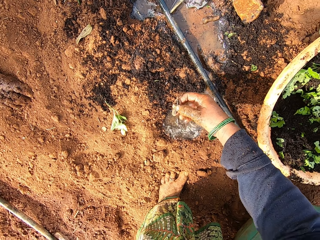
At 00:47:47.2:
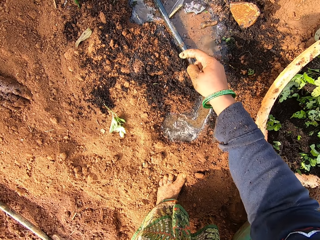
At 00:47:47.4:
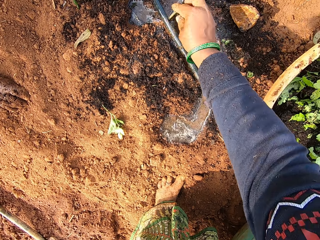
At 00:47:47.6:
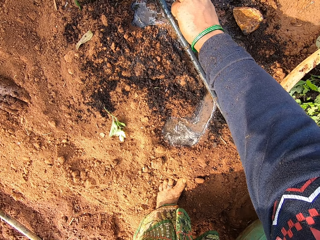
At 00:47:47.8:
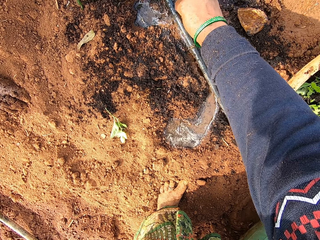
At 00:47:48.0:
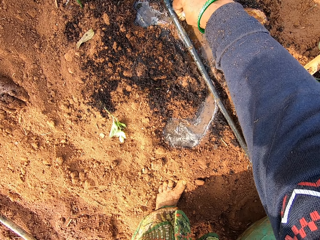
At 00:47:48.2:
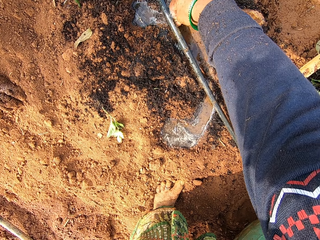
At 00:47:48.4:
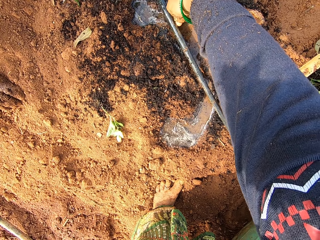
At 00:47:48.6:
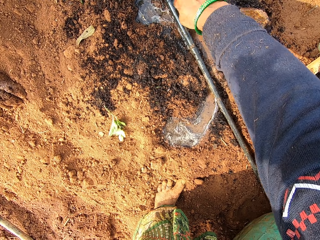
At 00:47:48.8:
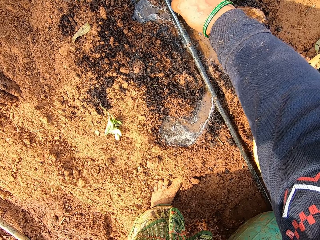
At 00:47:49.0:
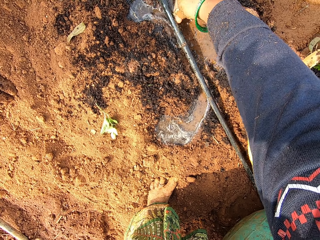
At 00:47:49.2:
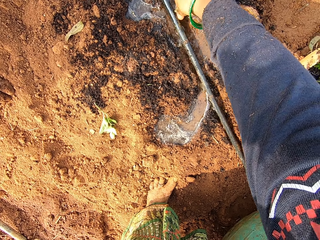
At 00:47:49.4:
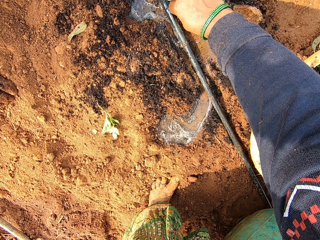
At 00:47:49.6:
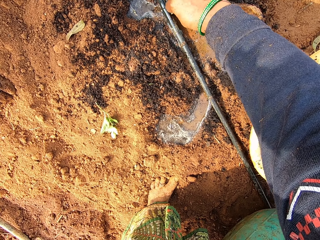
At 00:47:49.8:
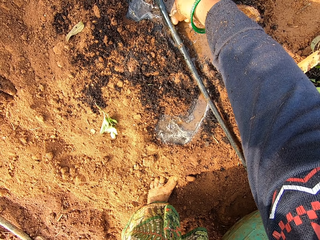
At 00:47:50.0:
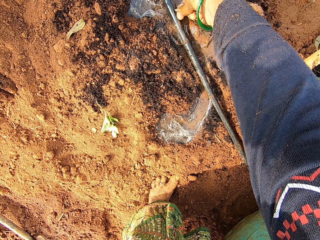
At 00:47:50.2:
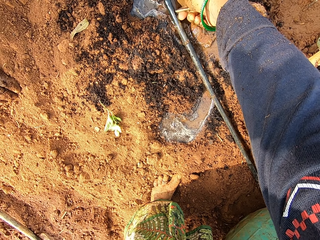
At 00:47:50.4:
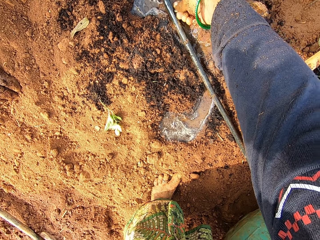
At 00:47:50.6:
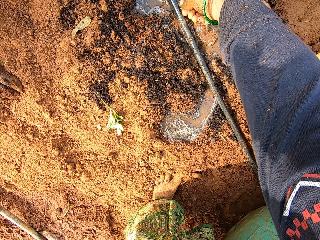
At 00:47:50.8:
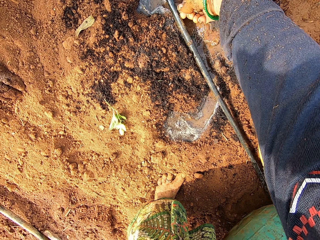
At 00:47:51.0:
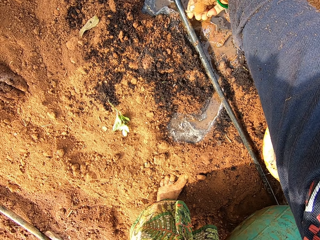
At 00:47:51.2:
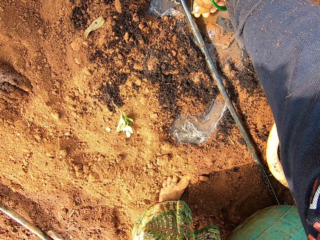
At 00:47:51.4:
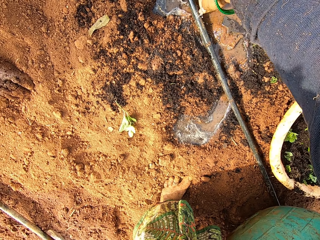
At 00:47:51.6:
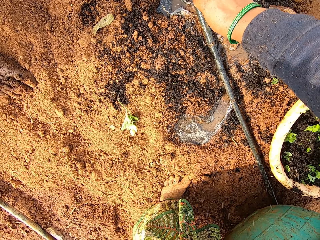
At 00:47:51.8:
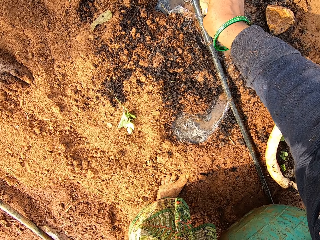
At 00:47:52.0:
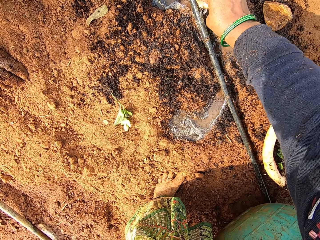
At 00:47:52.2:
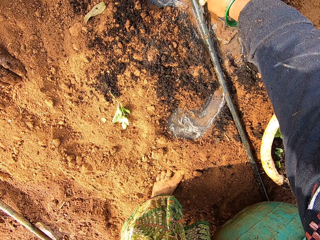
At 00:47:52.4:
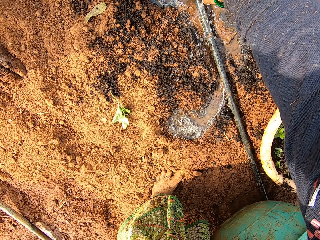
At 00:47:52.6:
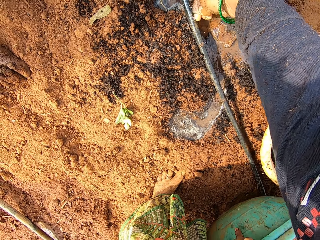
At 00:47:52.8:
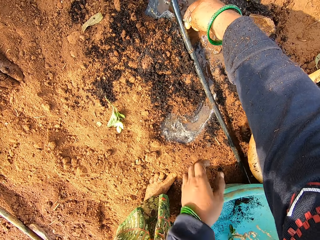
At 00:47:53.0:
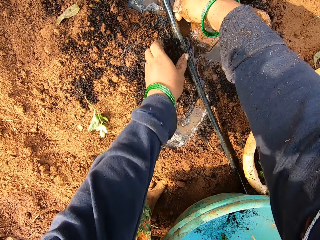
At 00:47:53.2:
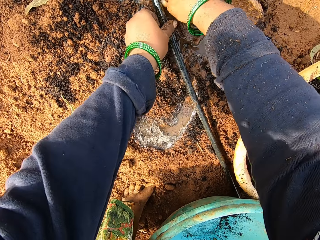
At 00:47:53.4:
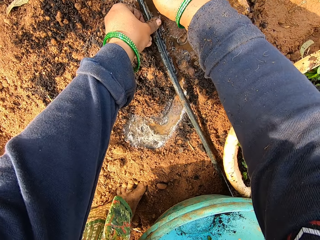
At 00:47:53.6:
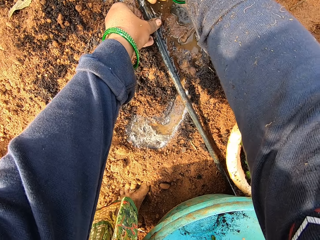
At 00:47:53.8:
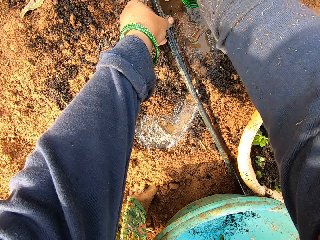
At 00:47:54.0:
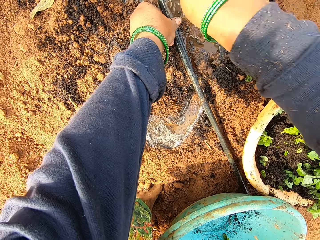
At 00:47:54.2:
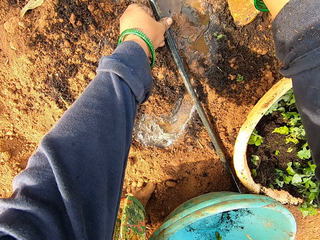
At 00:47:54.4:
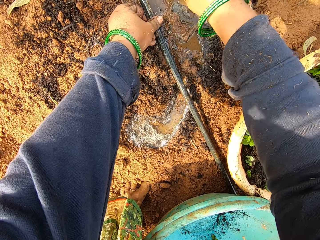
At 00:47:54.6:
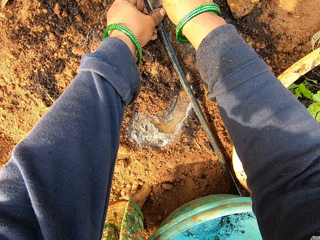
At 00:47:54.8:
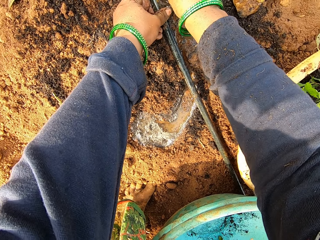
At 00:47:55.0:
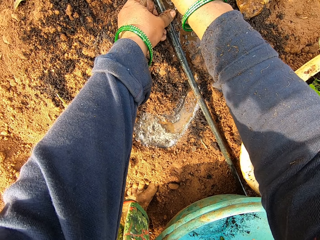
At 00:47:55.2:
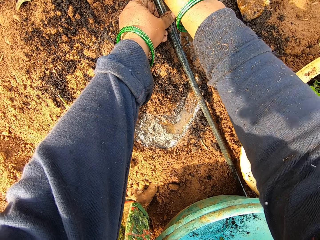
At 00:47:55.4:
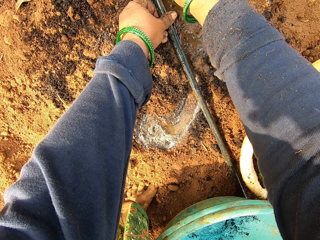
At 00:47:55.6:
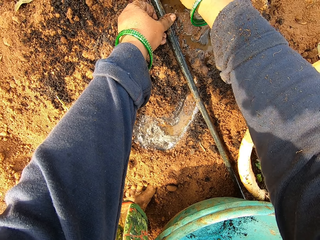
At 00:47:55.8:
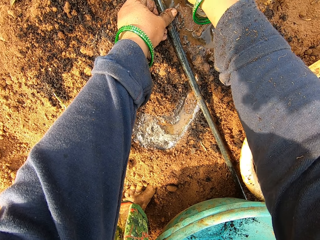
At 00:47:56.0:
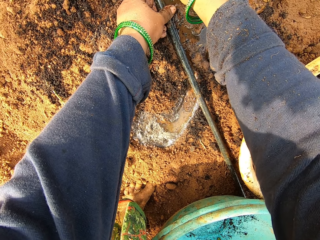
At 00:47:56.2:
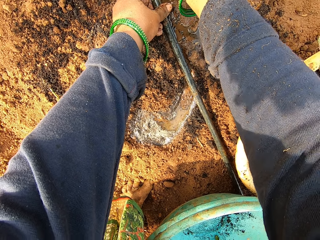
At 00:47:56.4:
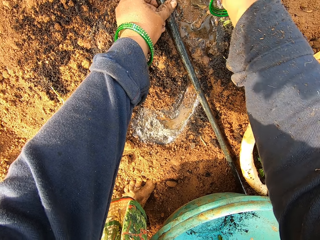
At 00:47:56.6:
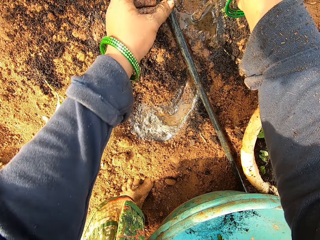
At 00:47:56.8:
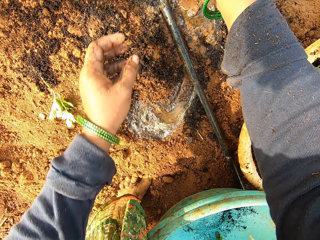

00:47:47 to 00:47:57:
The camera wearer adjusts the stick in the irrigation pipe on the ground with her right hand. She puts the stick on the pipe. She holds the irrigation pipe on the ground with her left hand. She removes her right hand from the irrigation pipe on the ground. She adjusts the stick in the irrigation pipe on the ground with her right hand.

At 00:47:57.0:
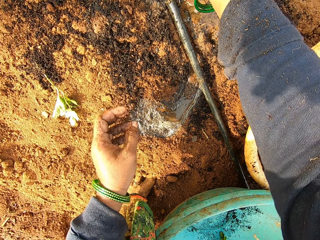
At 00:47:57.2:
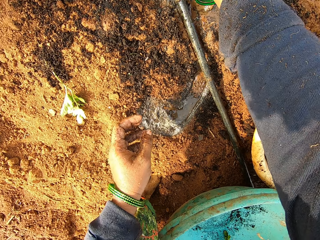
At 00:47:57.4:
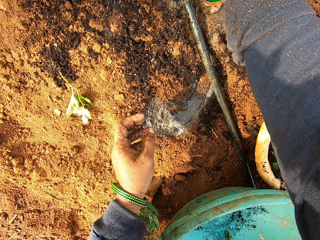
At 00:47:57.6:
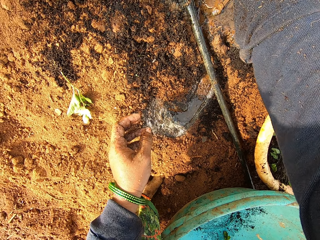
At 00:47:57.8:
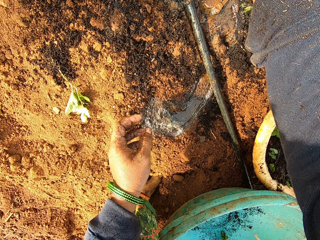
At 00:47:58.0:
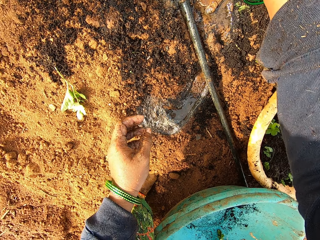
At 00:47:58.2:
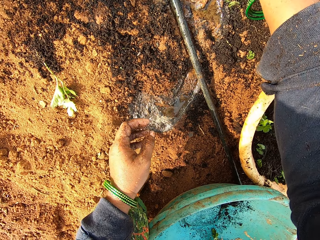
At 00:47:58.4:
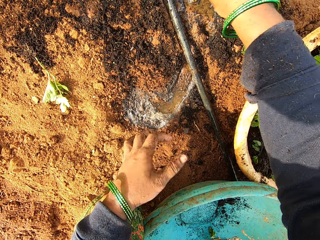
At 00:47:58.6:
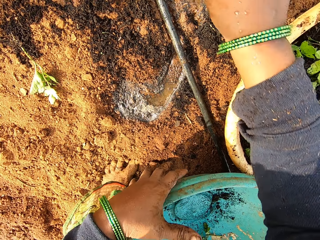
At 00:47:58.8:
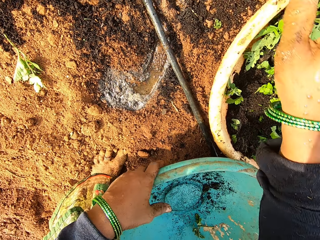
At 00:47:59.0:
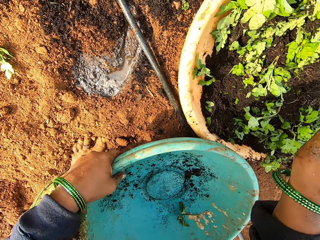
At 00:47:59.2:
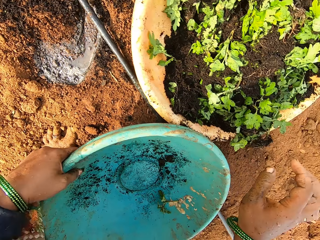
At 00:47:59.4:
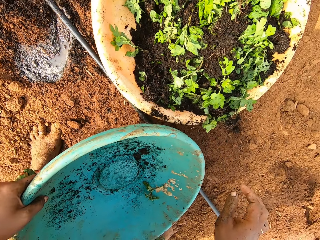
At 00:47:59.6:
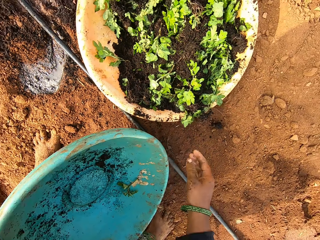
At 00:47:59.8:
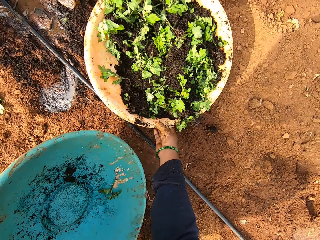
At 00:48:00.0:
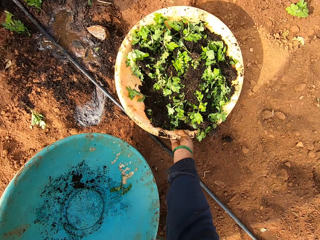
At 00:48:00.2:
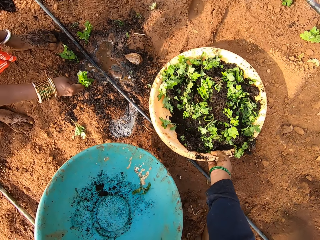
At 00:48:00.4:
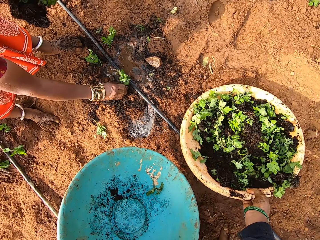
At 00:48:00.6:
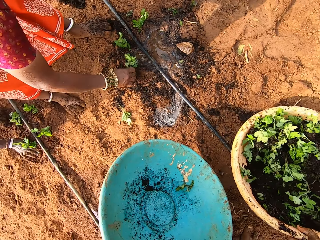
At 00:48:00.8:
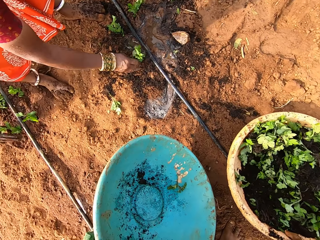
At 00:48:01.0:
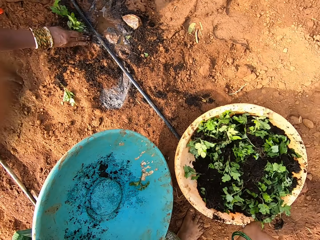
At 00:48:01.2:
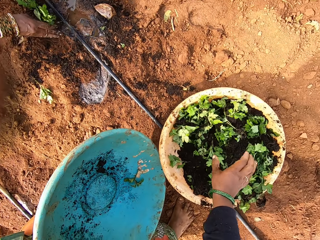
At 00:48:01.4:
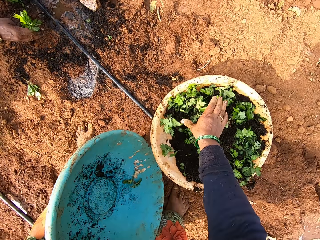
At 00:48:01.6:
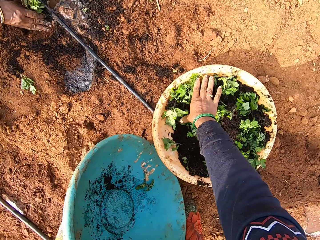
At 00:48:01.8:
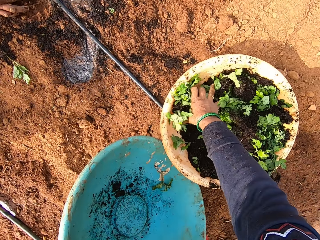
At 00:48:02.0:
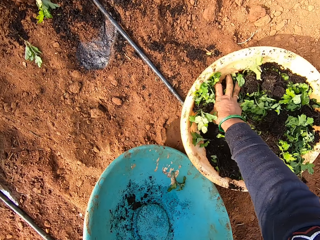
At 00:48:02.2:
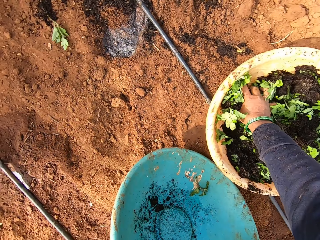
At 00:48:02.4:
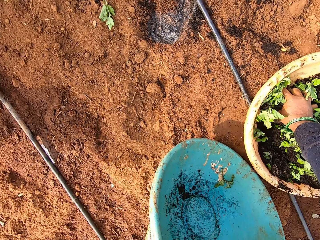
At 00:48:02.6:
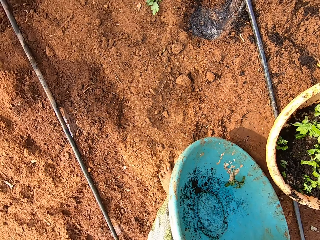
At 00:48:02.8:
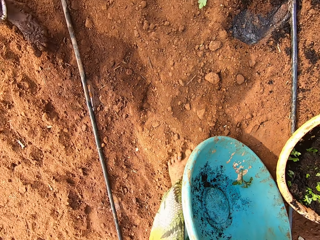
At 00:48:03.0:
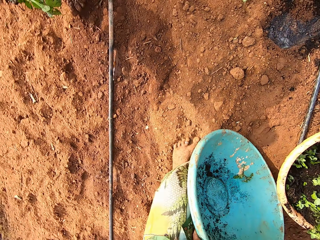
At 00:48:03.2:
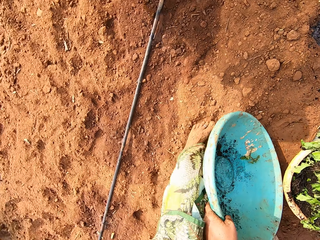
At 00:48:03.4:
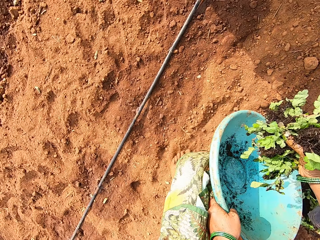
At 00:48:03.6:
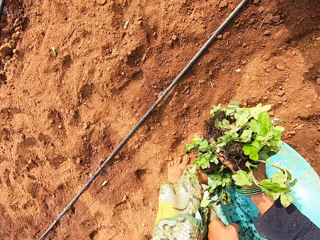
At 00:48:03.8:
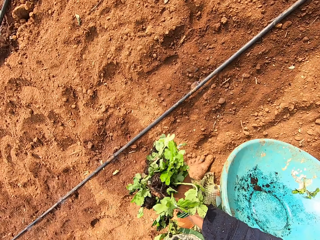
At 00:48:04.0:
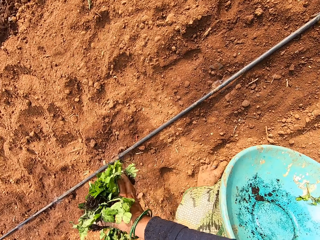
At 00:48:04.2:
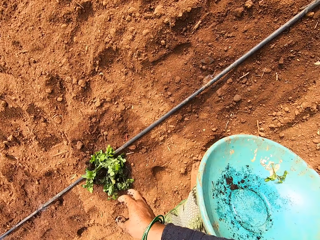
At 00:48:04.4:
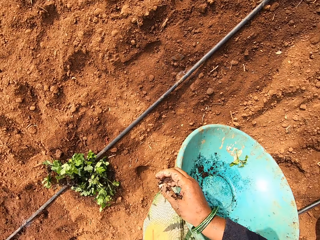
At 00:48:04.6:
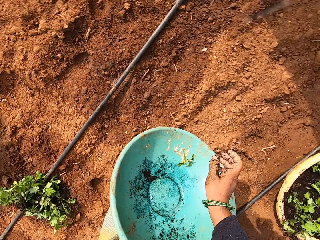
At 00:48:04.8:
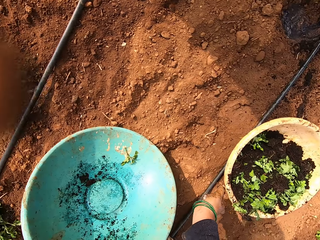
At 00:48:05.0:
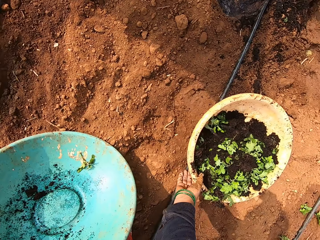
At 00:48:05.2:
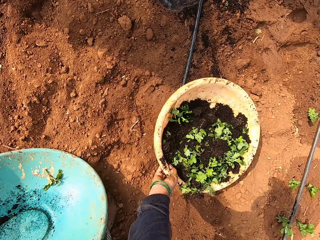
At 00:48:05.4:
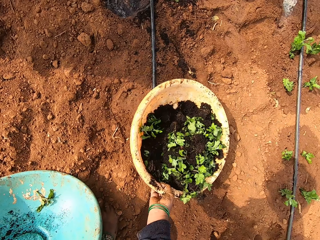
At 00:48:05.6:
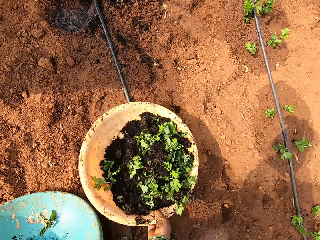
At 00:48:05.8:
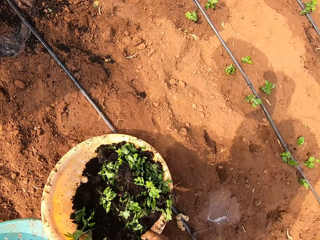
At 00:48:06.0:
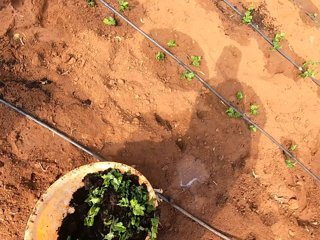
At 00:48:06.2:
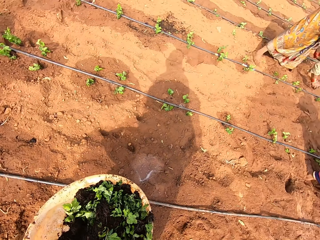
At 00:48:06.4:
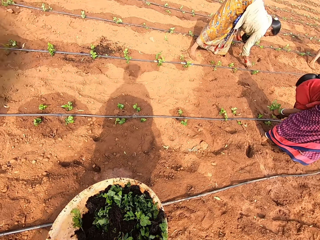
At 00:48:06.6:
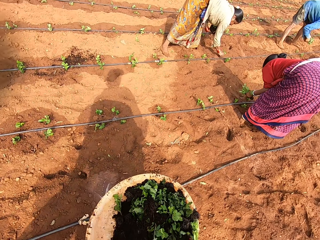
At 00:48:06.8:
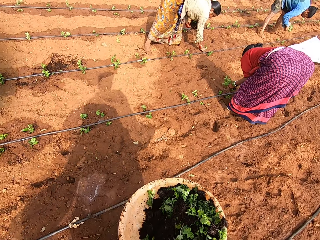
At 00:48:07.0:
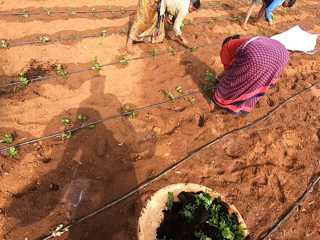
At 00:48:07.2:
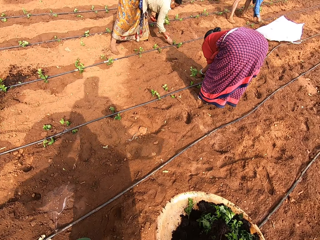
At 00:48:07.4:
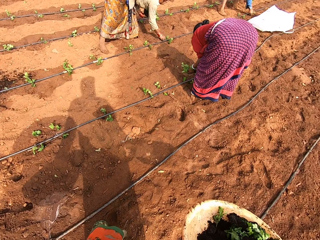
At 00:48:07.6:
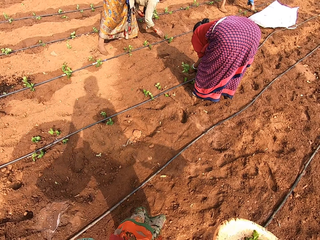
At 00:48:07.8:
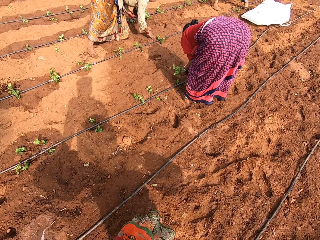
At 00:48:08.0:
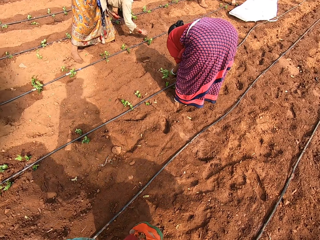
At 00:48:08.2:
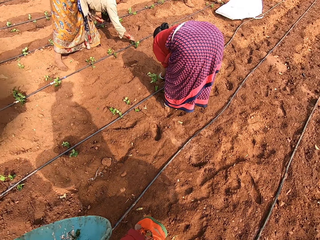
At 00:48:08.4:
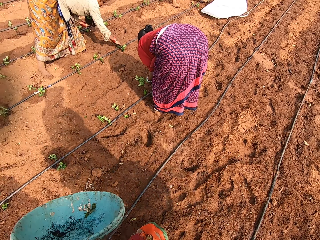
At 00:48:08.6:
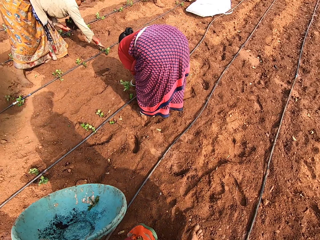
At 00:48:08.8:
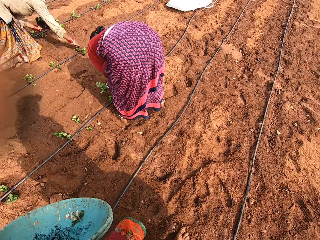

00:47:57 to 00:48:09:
The camera wearer puts the stick on the leakage part of the pipe. She holds the bucket on the ground with her left hand. She moves the left hand from the pipe. She lifts the bucket from the ground with her left hand. She picks up the bucket from the ground with her right hand. A woman clears the ground with her right hand, and puts the plant on the soil. The camera wearer moves the basin of plants. She drops the bucket on the ground with her right hand. She gathers some seedlings in the bucket with her right hand. She picks up the seedlings from the bucket with her right hand. She drops the seedlings on the ground with her right hand. She picks up the bucket from the ground with her right hand. Another woman plants a seedling in the ground with her right hand. A man takes a seedling from his left hand with his right hand. The camera wearer walks to the sack. The man plants the seedling in the ground with his right hand.
